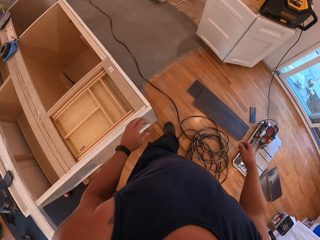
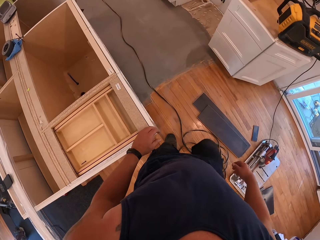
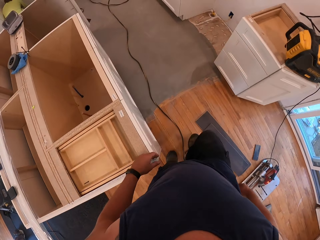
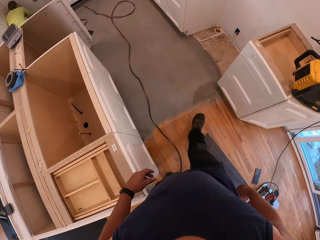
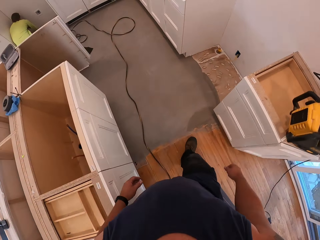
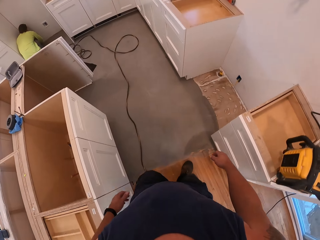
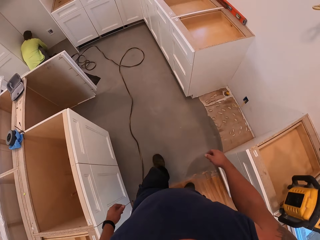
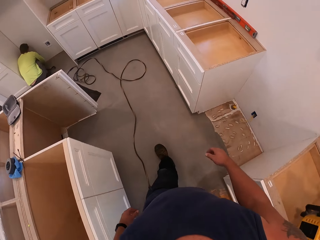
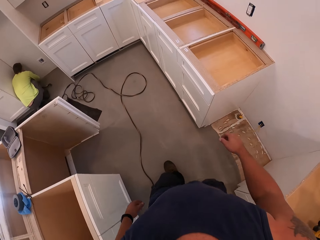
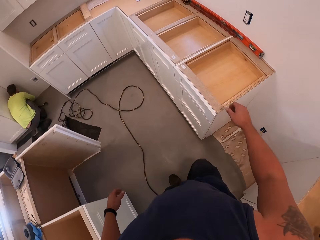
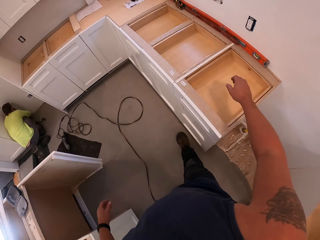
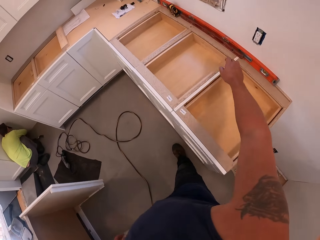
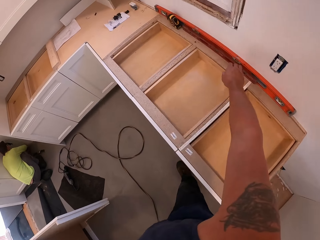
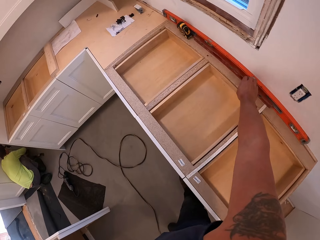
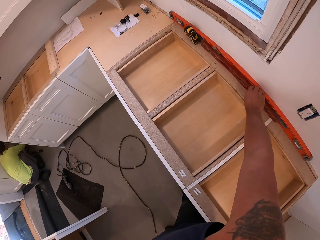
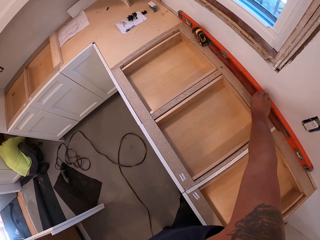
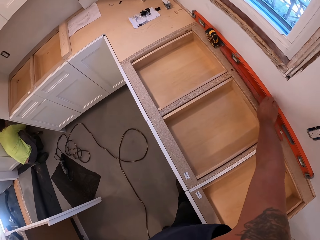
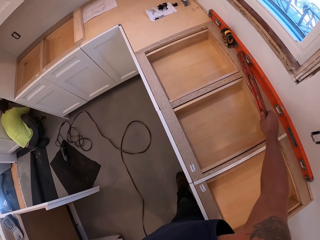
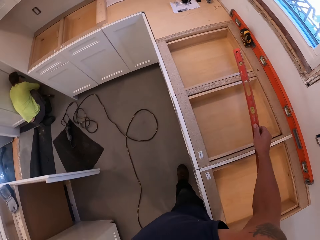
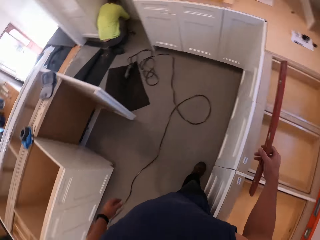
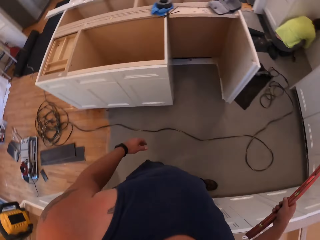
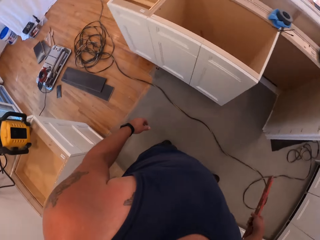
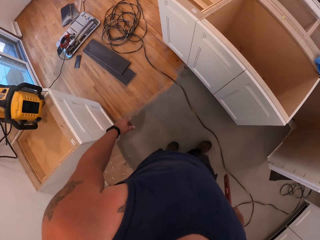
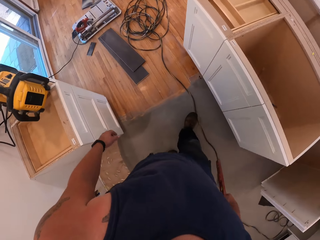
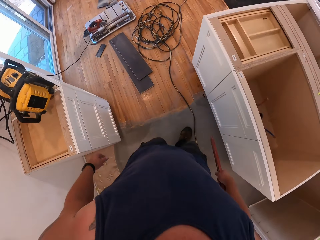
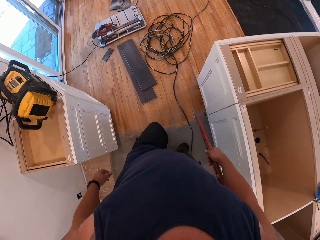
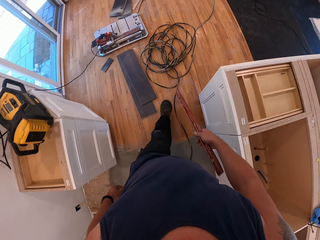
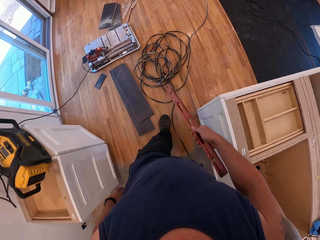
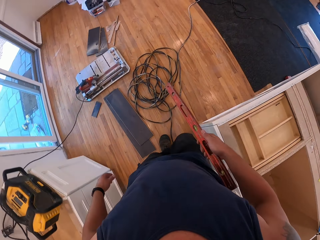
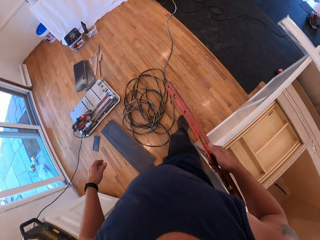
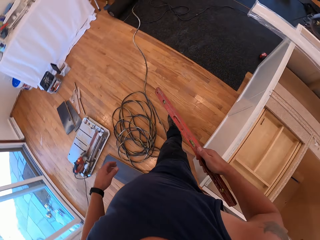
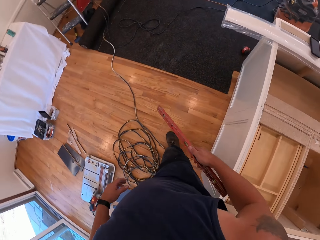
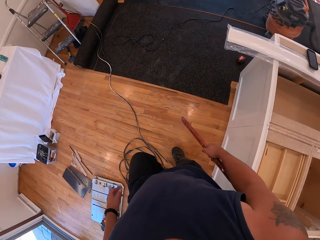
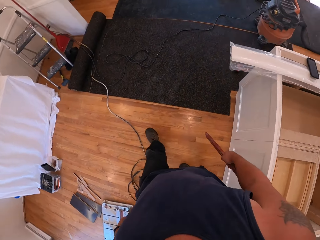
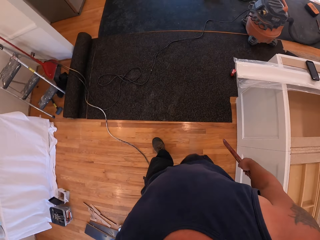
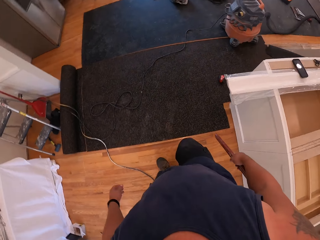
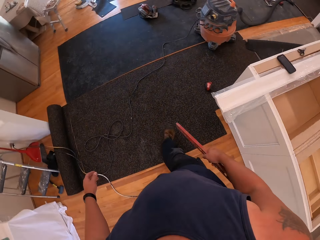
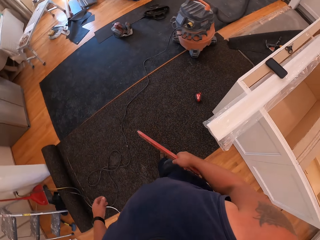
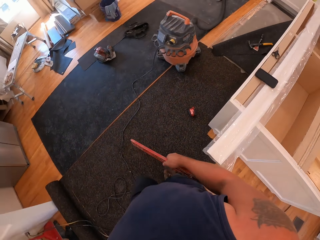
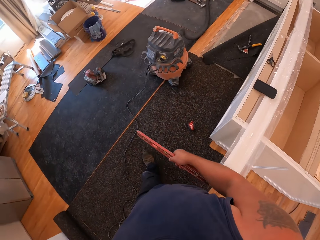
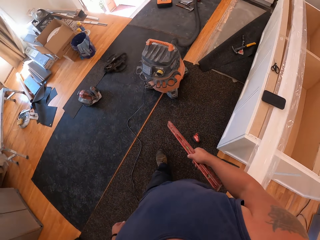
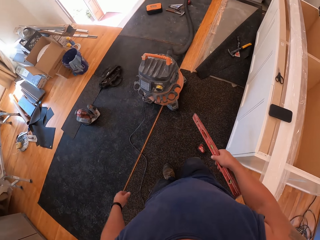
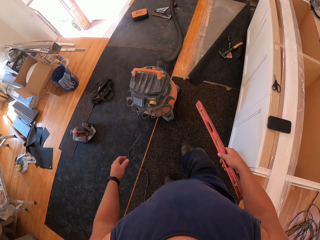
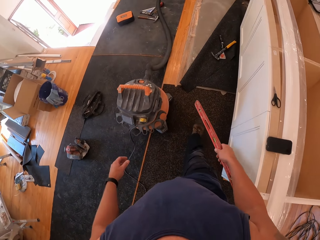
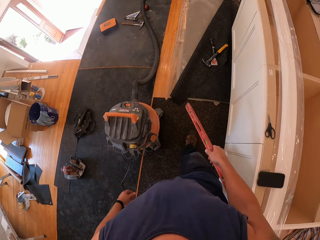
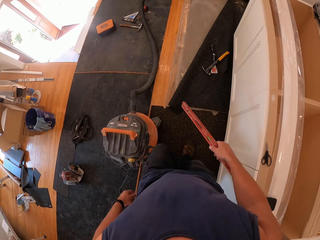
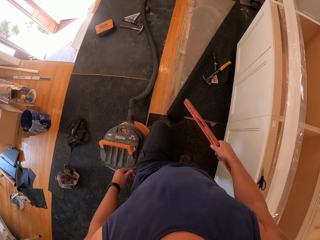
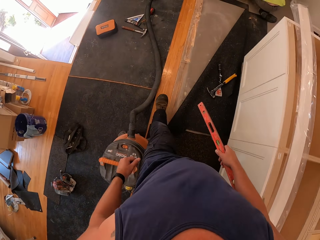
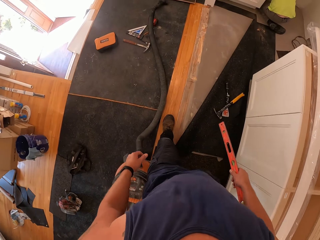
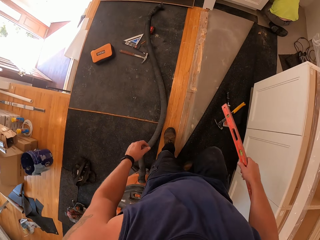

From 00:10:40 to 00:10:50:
The camera wearer touches the cupboard. He picks up a leveller or spirit level on top of the cabinet with his right hand. He walks back in the room towards the rough part of the floor board.

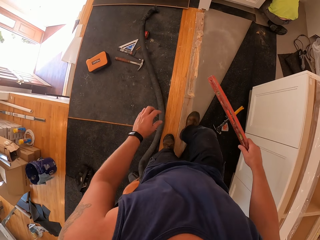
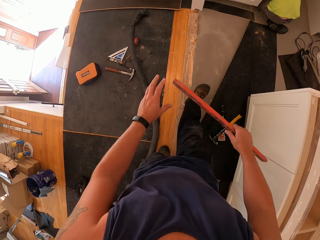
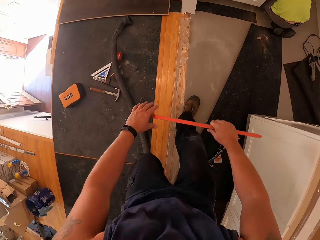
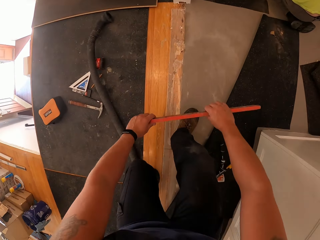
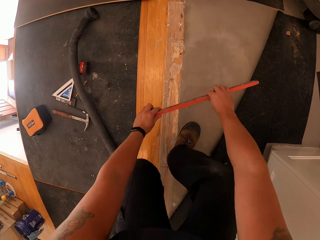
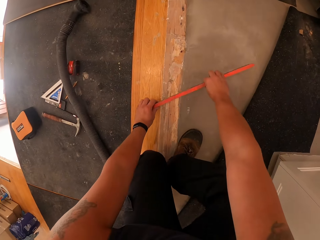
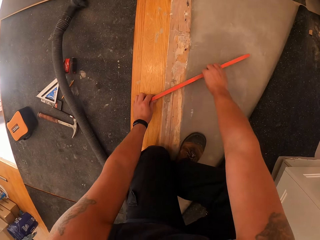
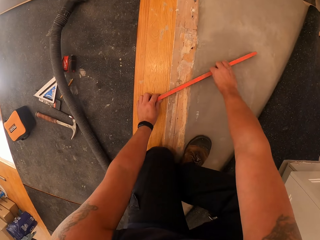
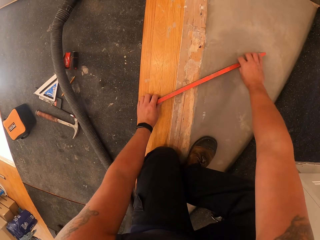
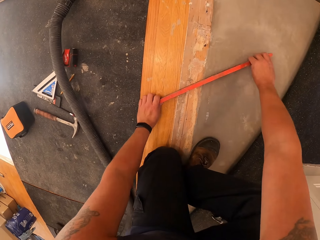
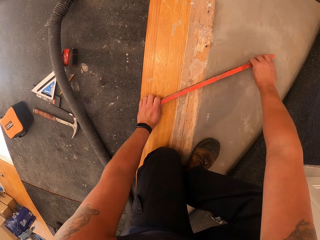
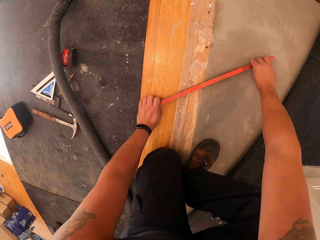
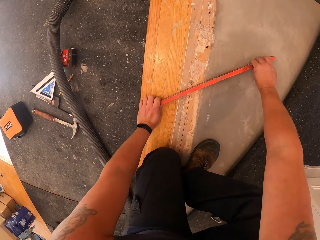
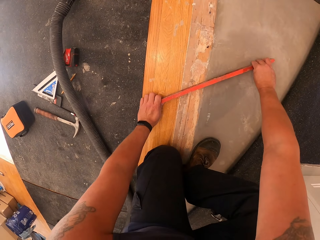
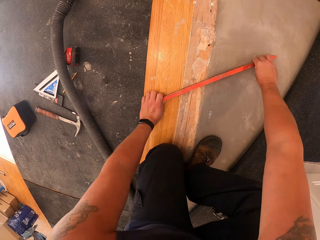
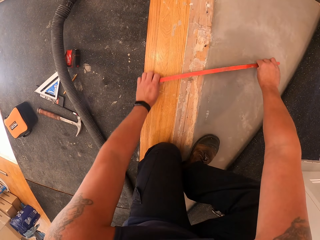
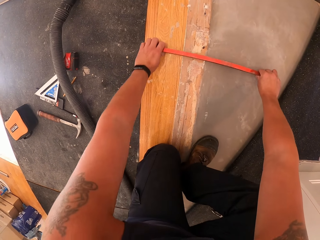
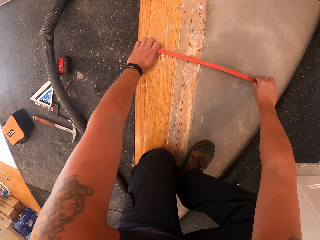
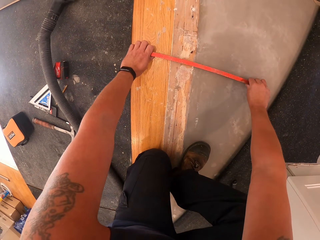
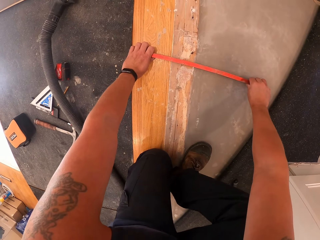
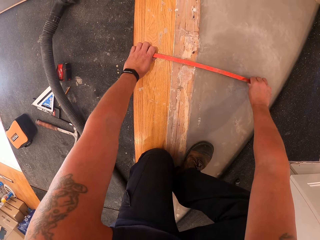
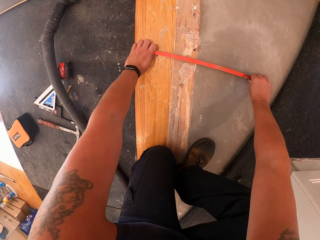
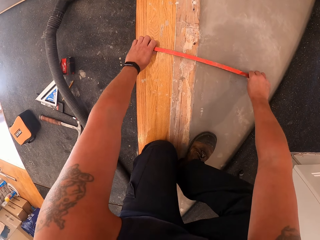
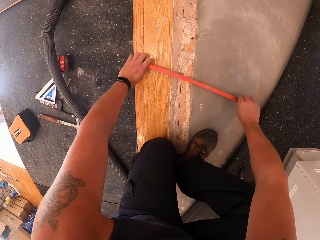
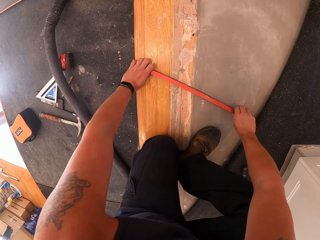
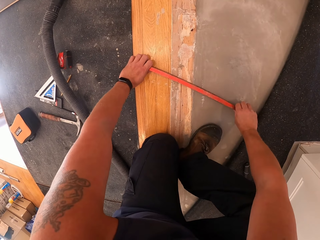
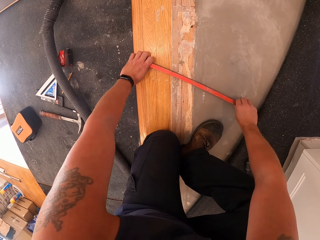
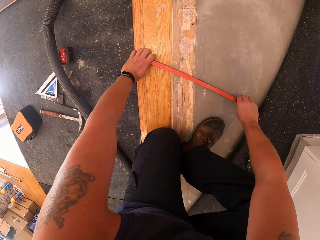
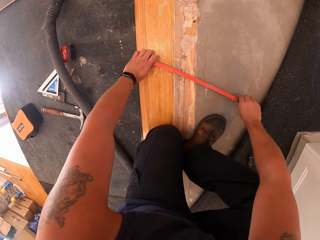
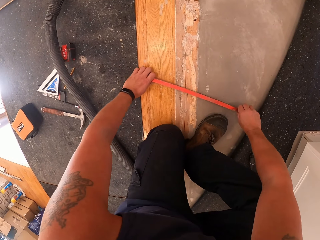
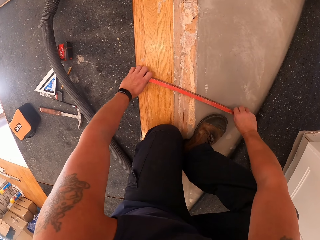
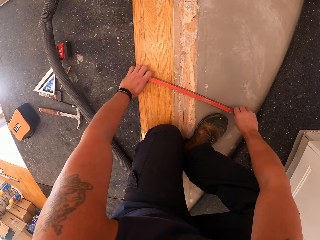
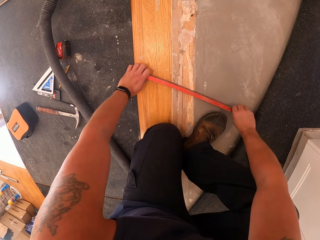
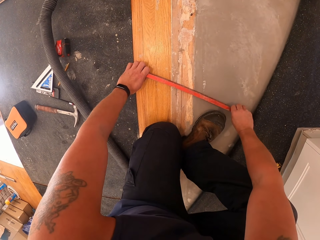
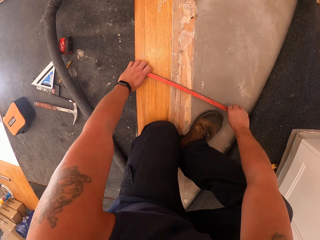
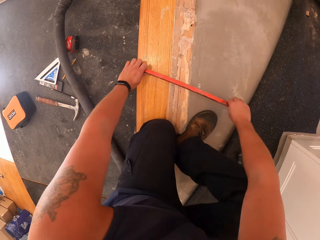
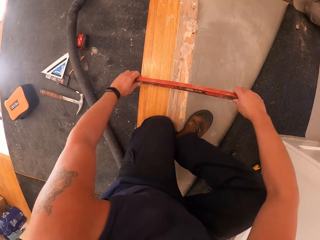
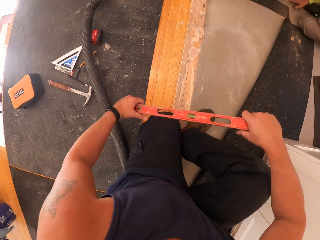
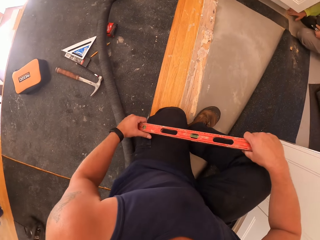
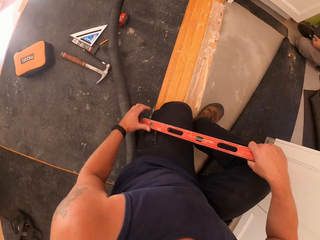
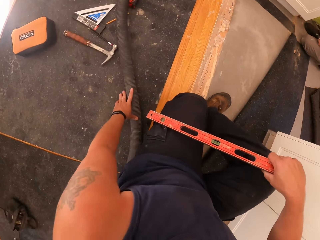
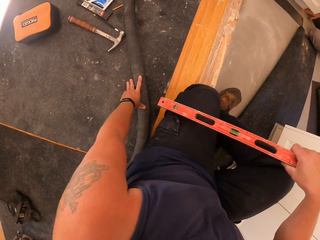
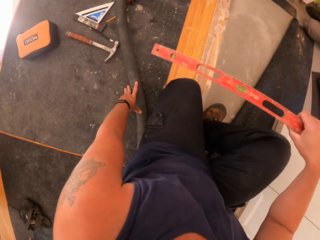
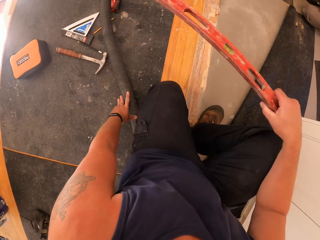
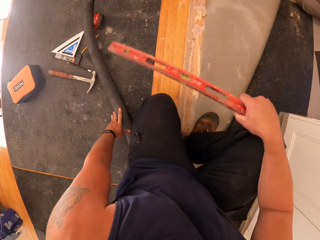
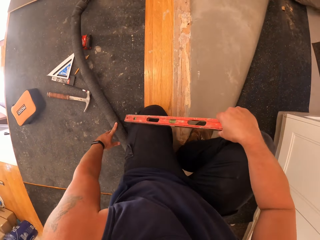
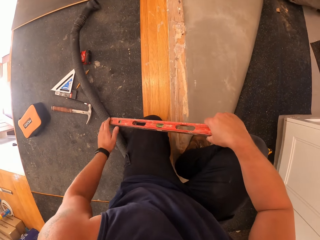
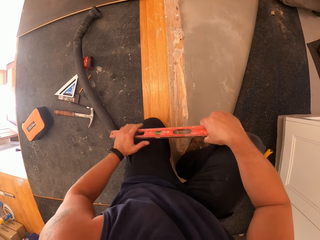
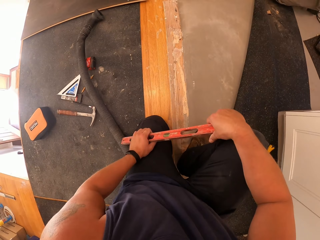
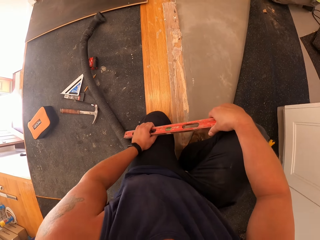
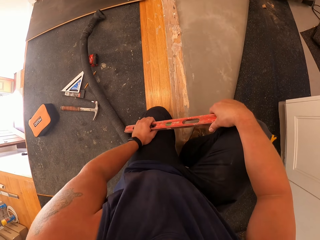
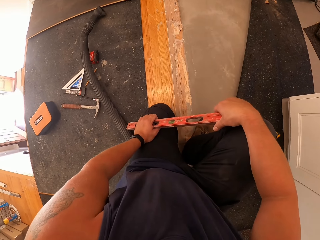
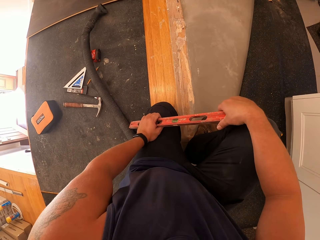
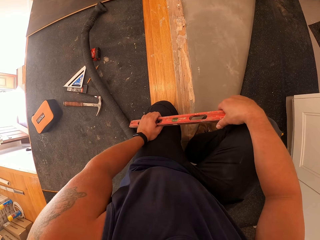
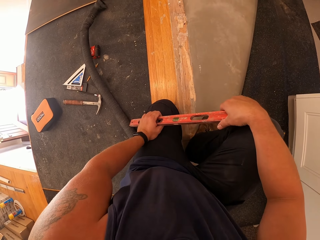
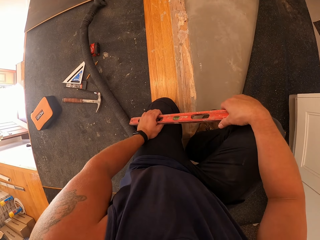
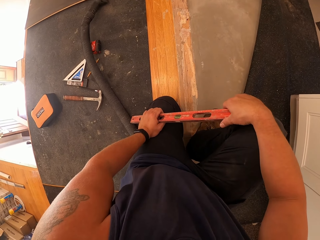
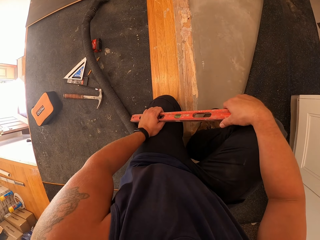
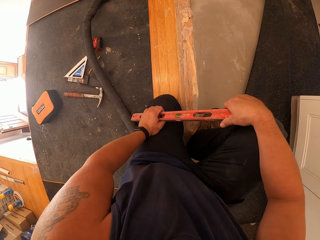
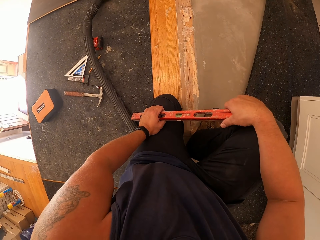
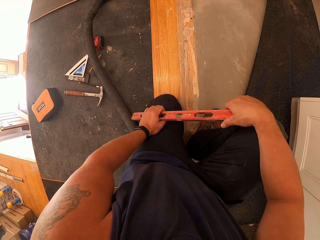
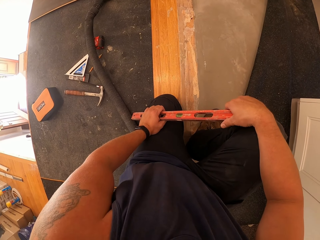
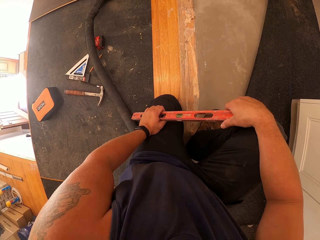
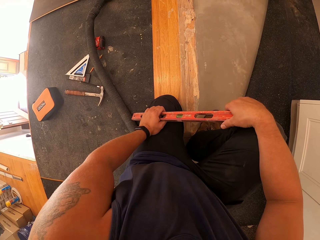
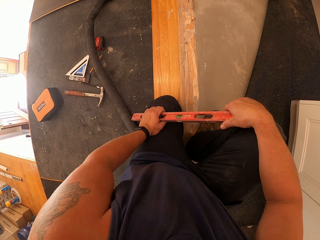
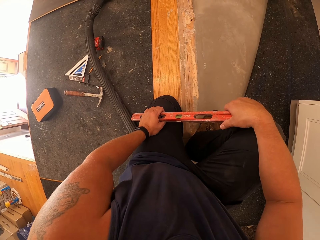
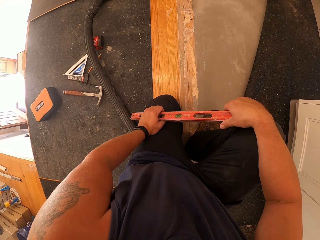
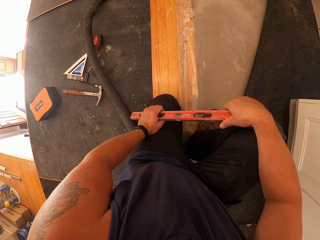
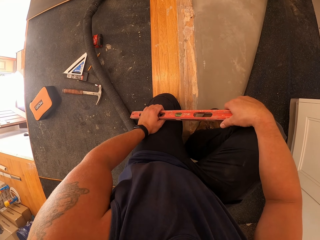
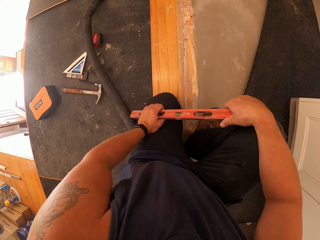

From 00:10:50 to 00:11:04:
The camera wearer puts the spirit level on the ground. They level the rough part of the floor board with the leveller. They move the spirit level on the floor. They interact with a man. They put the spirit level on the knee, touch the pipe and put the spirit level on the knee.
